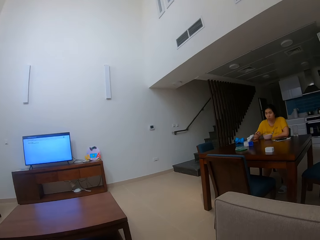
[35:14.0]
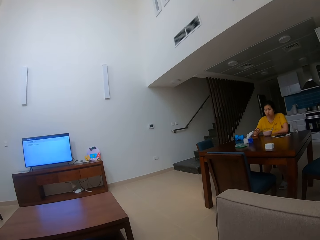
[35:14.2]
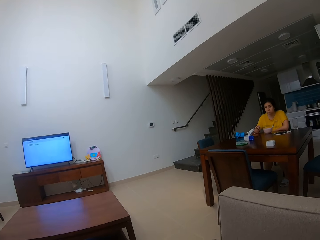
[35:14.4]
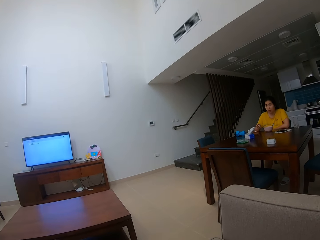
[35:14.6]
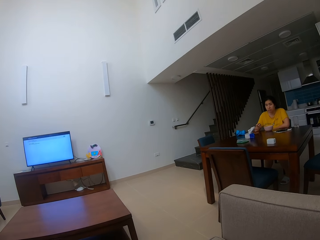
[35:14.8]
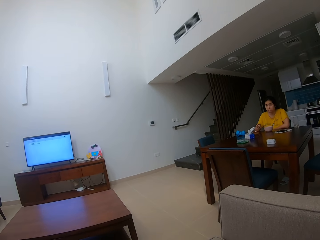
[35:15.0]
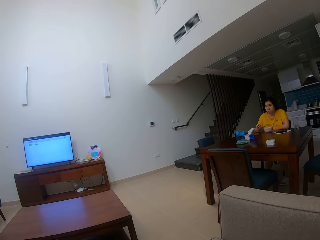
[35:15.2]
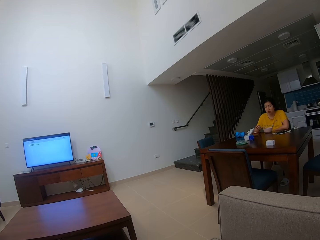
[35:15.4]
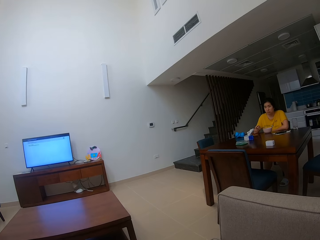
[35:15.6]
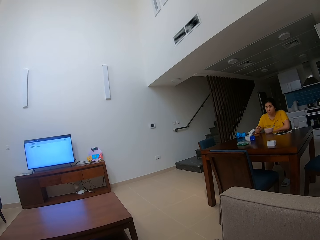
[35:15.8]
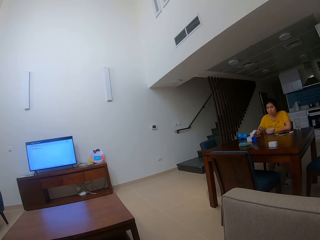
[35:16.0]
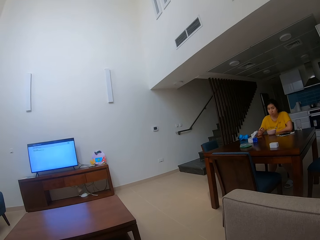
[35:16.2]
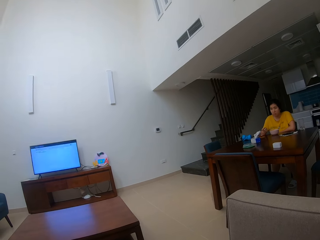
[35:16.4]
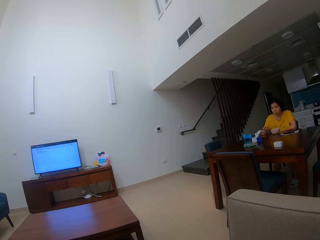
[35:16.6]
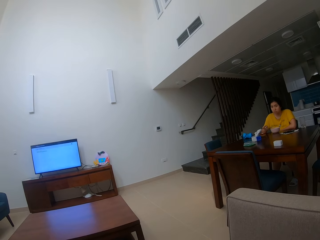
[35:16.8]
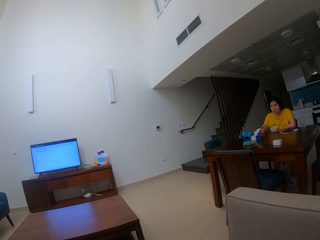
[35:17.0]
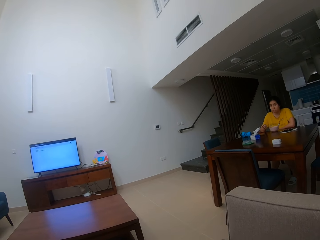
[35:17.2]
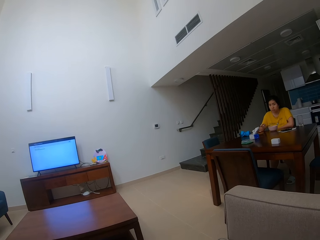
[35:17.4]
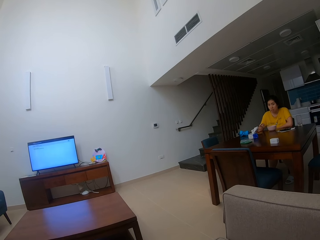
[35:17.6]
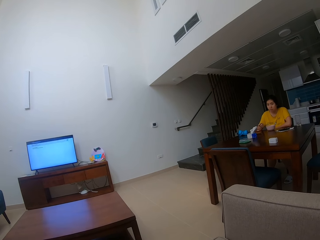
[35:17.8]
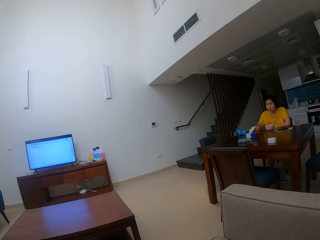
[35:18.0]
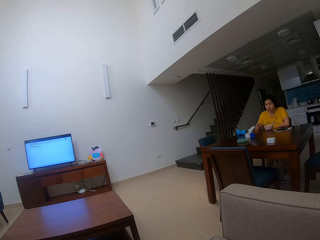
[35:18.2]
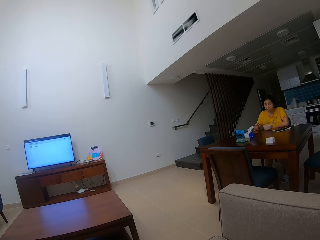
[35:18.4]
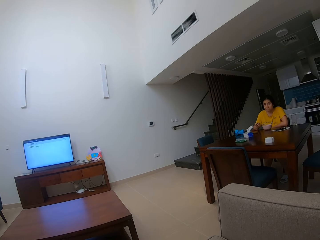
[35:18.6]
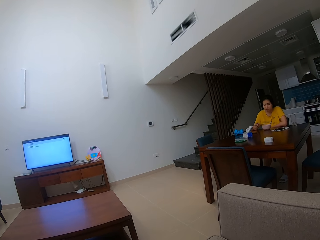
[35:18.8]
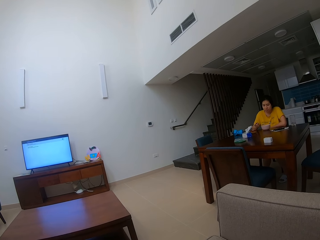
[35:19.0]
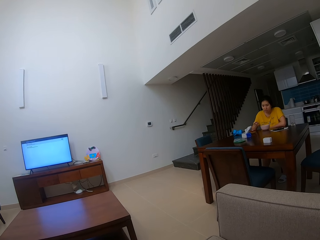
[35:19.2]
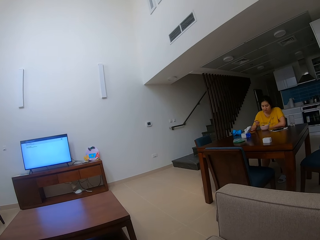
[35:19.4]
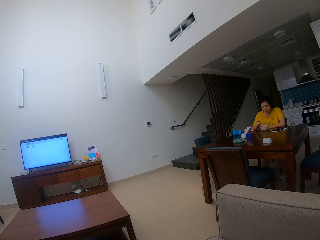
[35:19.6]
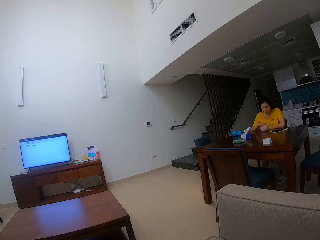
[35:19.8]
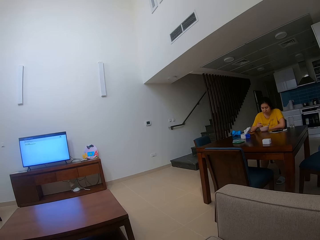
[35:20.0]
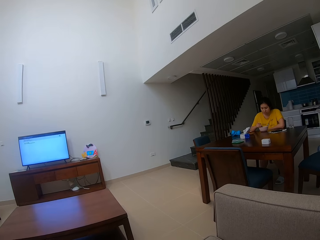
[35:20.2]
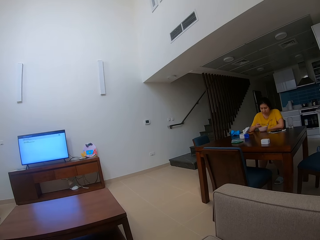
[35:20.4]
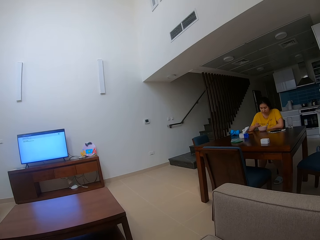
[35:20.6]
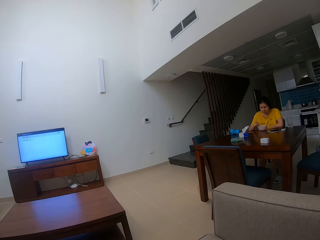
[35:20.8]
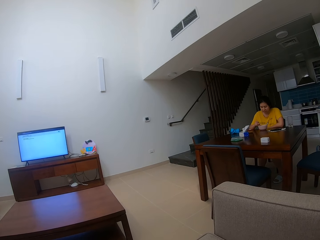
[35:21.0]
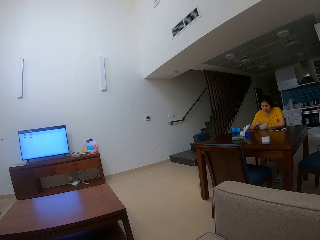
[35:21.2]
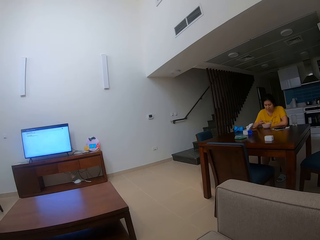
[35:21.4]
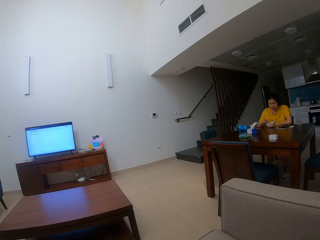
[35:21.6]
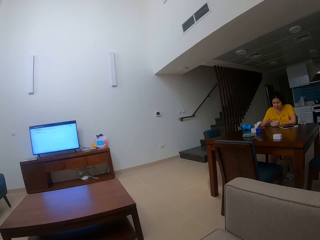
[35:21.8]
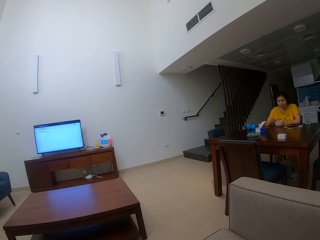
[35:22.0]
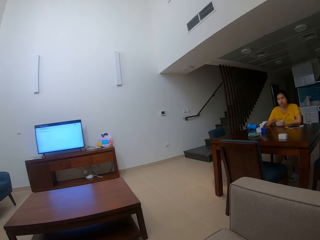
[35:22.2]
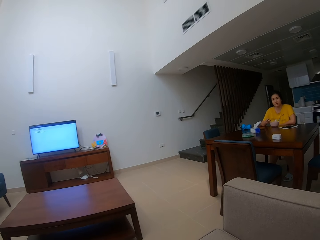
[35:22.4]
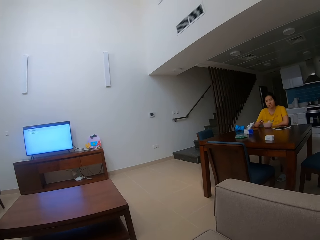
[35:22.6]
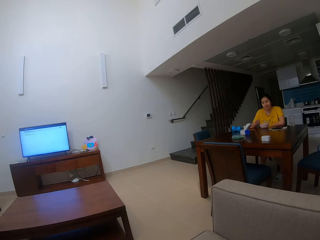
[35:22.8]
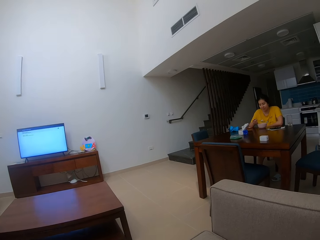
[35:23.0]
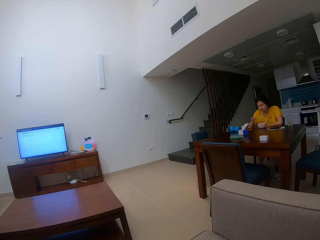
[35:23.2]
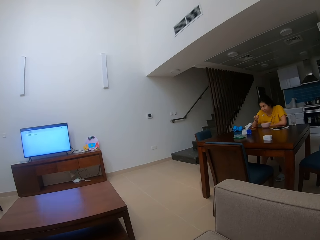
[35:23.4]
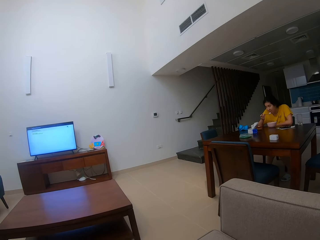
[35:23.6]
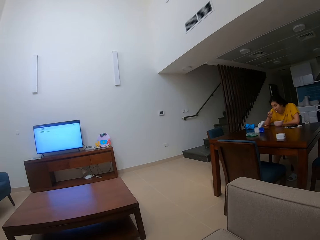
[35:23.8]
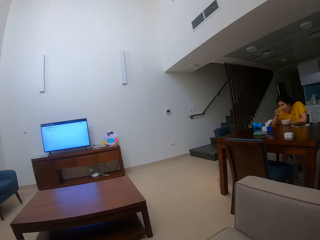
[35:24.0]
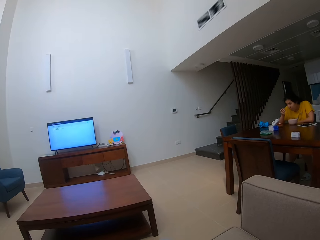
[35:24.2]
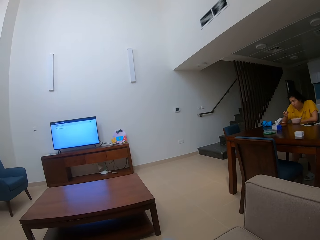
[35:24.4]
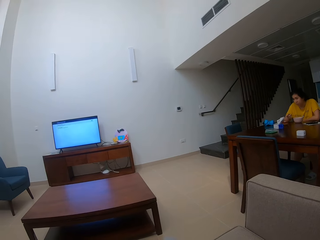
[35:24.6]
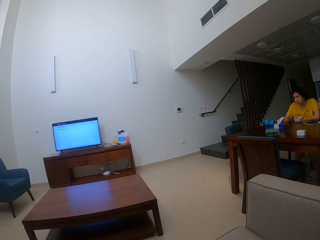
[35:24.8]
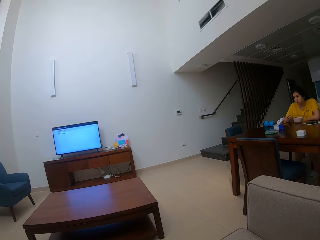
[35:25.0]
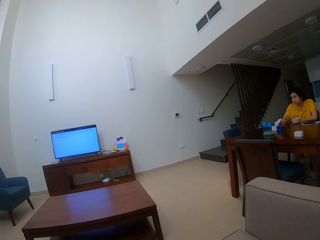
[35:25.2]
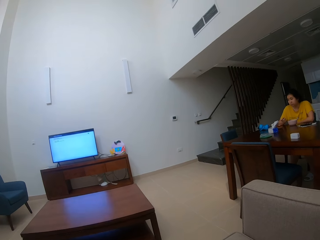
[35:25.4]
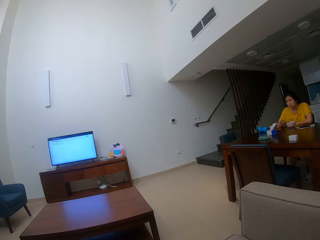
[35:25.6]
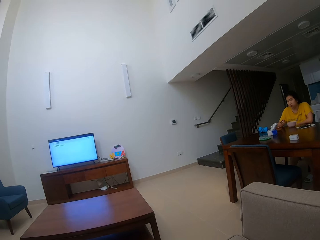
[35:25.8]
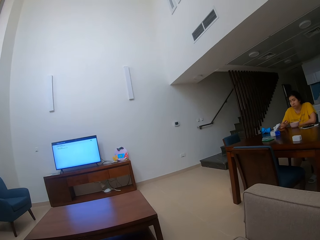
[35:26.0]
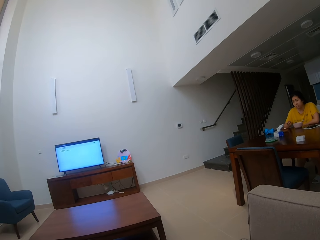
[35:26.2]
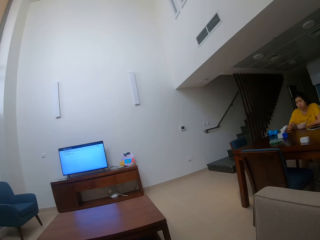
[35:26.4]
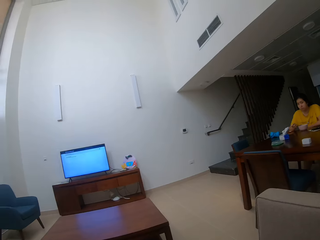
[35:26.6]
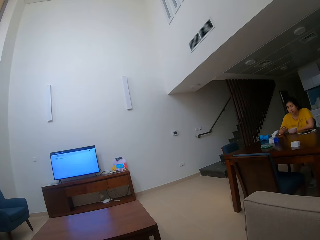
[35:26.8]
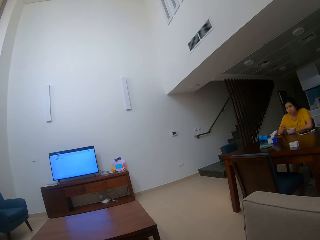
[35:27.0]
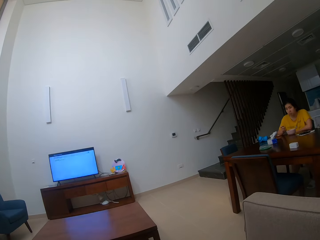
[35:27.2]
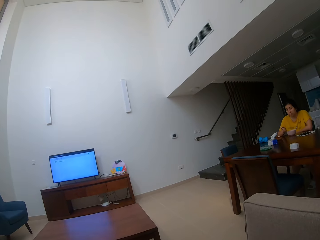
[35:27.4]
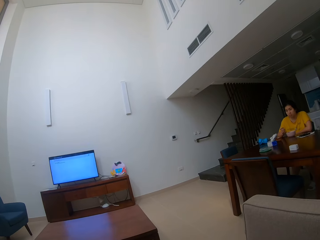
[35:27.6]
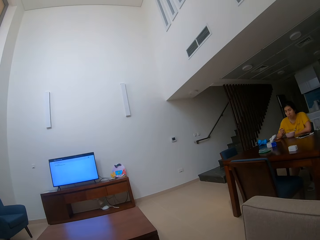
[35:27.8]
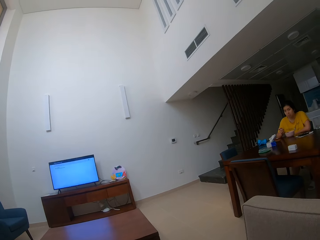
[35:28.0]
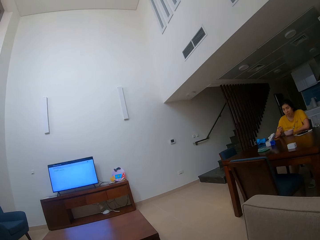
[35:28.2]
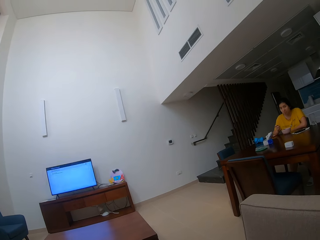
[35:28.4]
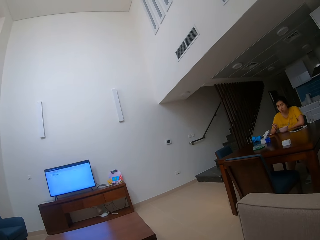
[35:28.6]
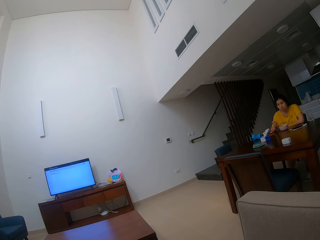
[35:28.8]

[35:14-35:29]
A person eats food with a spoon. The camera wearer talks to the person.

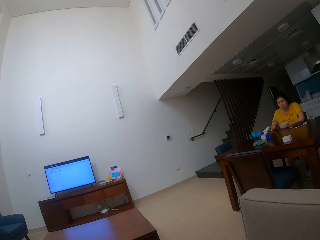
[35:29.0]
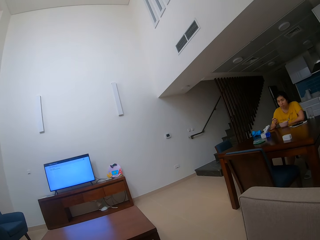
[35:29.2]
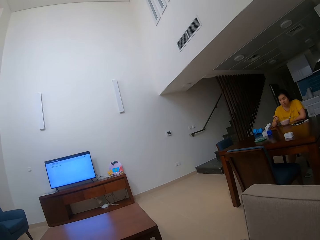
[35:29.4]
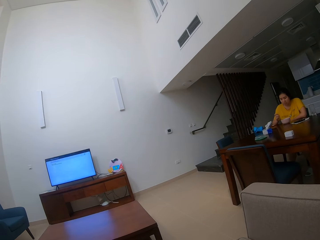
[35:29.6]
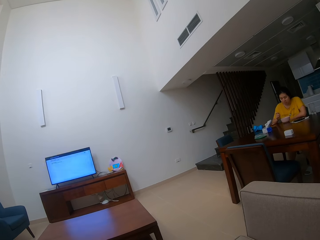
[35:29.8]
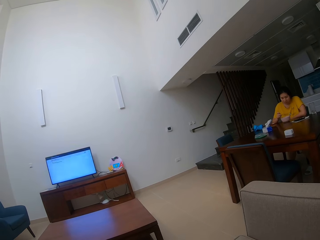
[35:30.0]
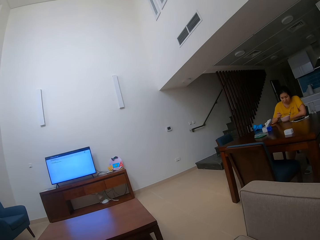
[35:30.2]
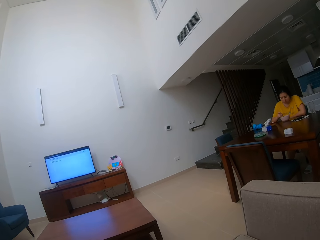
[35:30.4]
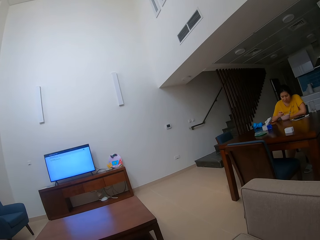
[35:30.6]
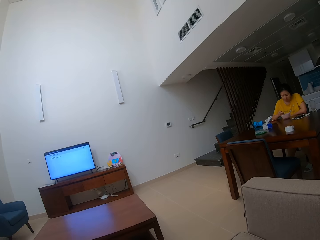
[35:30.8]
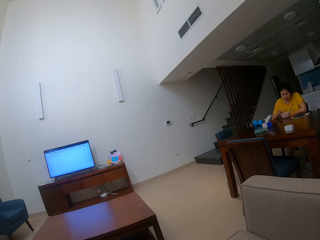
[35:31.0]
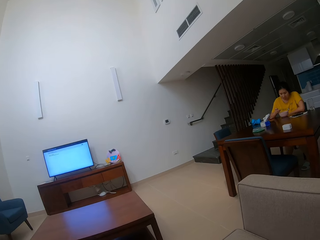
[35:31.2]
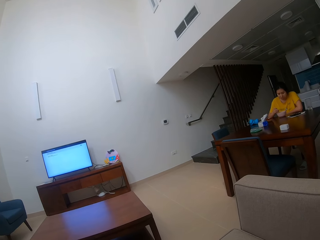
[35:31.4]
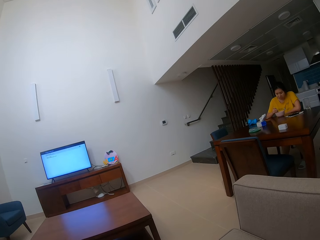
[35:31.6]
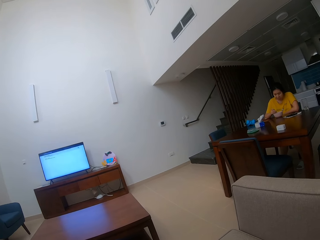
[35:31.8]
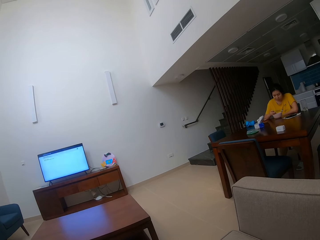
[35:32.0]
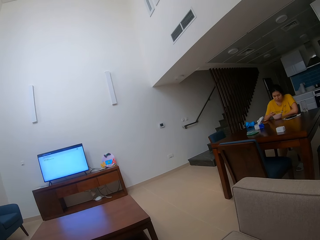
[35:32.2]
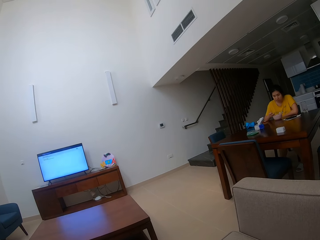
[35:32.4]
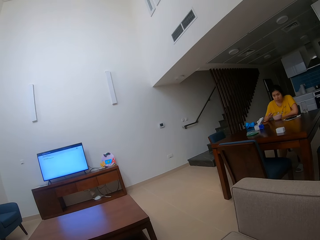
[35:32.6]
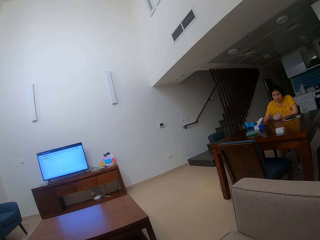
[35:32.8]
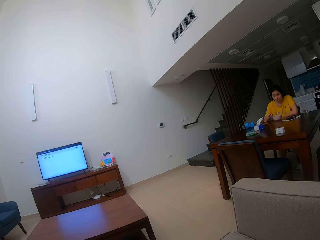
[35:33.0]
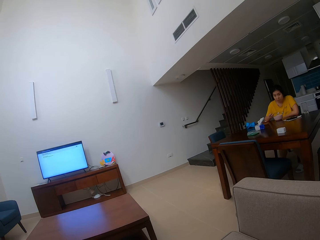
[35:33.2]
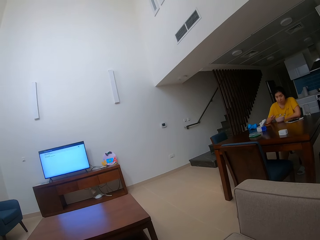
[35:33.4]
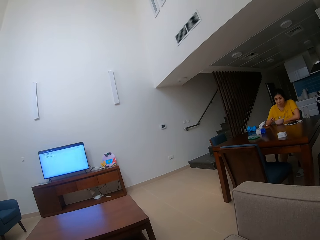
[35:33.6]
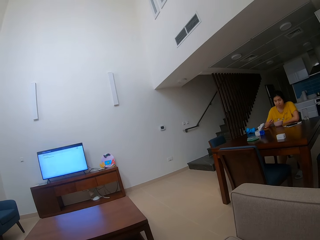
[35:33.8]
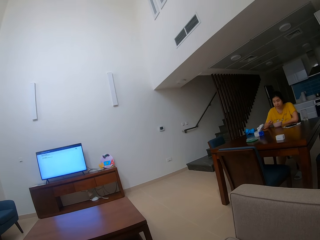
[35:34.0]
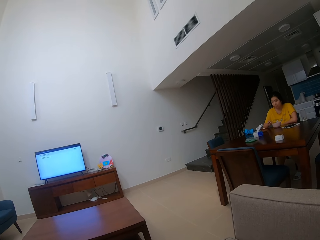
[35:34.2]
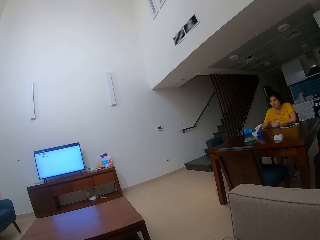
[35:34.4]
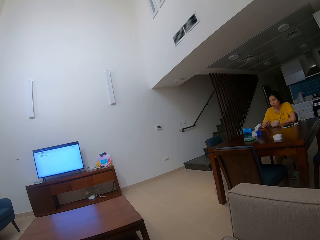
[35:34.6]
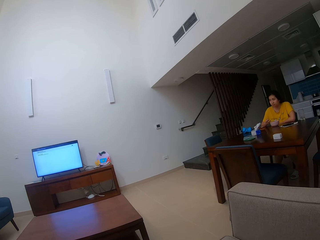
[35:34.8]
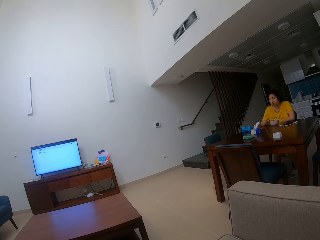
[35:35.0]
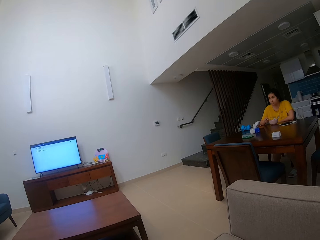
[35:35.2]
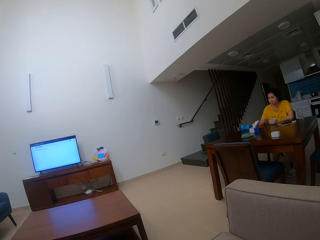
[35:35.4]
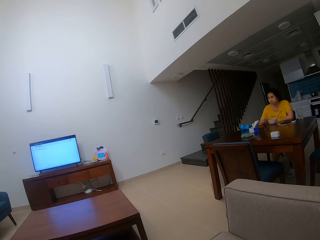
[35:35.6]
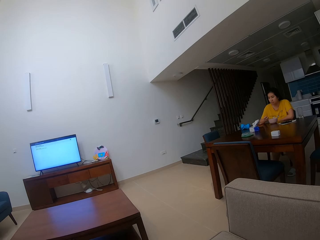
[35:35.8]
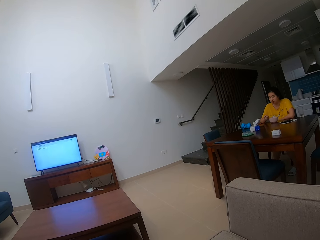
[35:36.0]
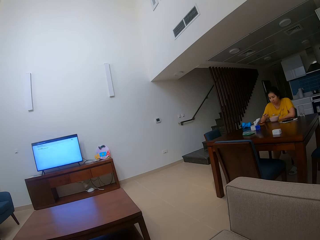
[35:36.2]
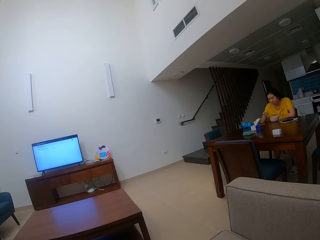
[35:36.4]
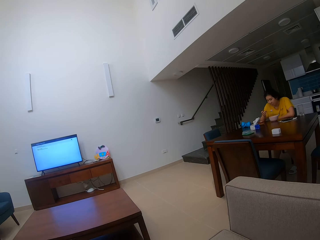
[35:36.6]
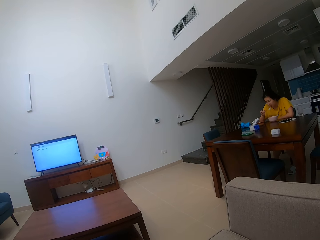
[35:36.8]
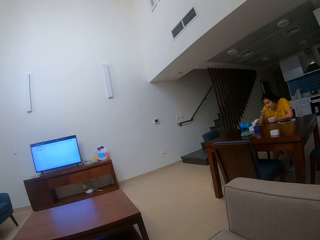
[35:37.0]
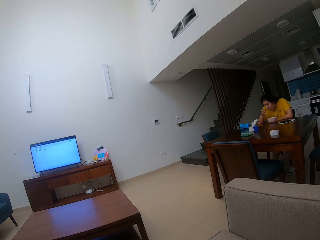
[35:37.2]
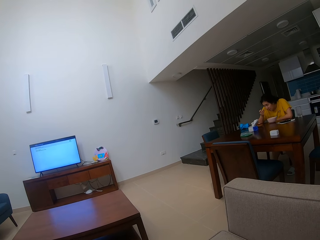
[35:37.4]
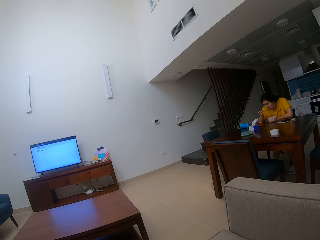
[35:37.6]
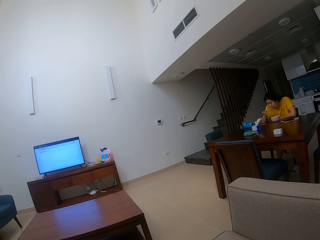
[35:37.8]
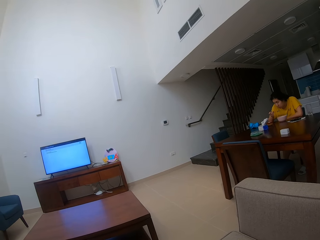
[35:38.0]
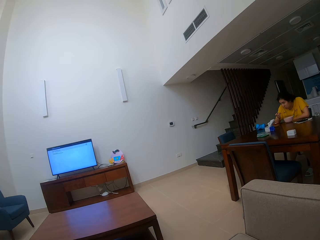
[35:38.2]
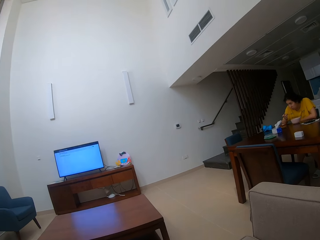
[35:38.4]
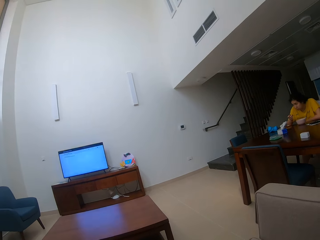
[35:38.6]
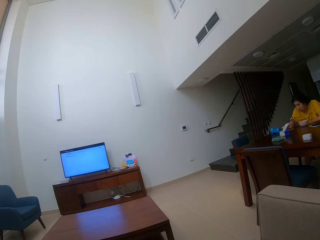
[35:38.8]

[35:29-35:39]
A person eats food with a spoon. The camera wearer talks to the person.
